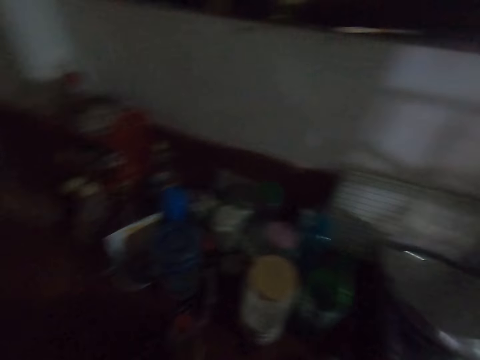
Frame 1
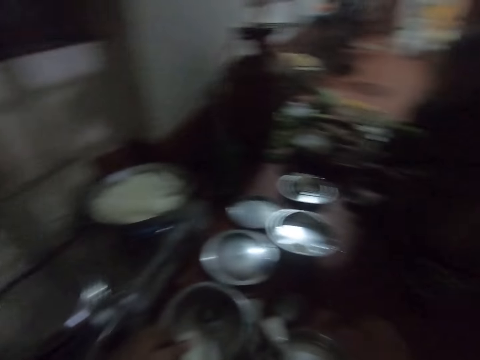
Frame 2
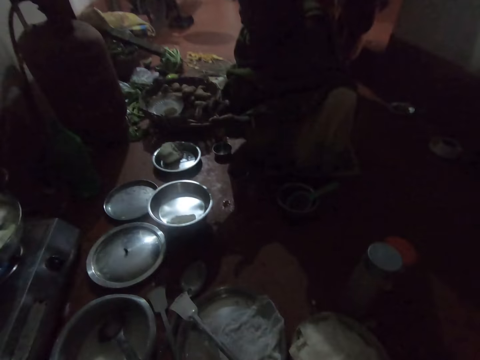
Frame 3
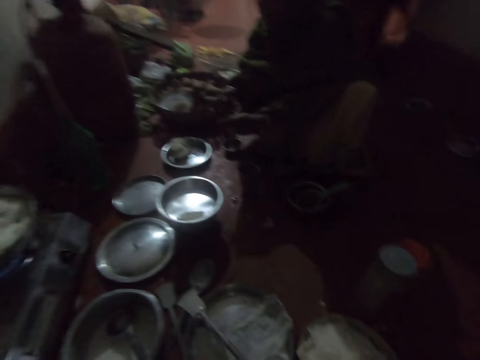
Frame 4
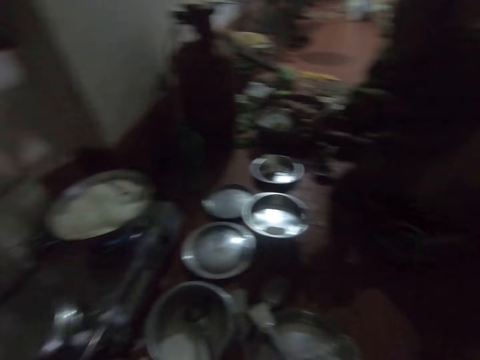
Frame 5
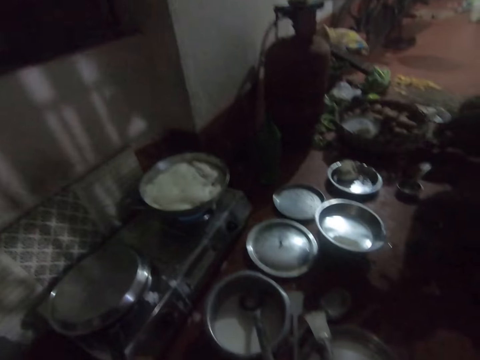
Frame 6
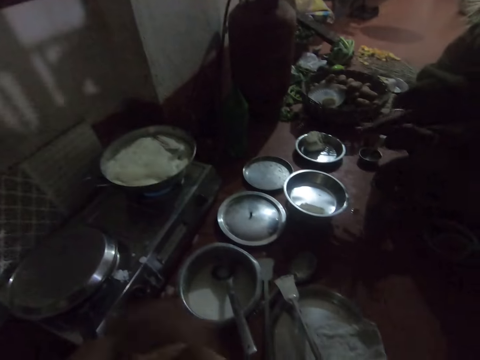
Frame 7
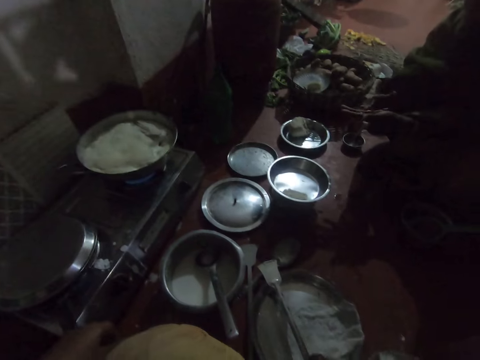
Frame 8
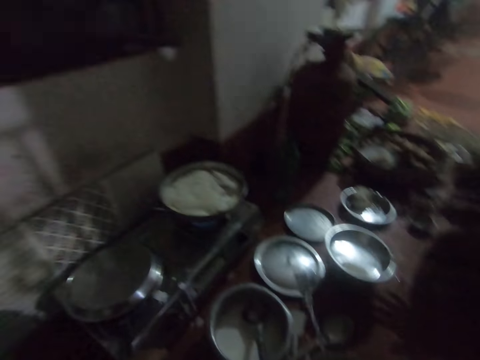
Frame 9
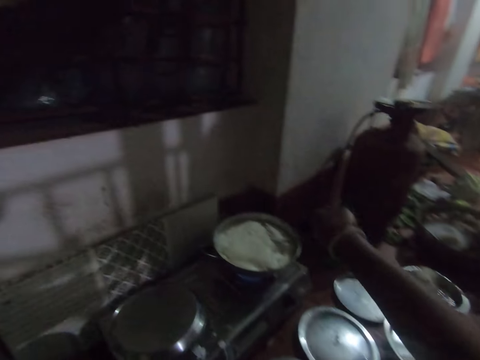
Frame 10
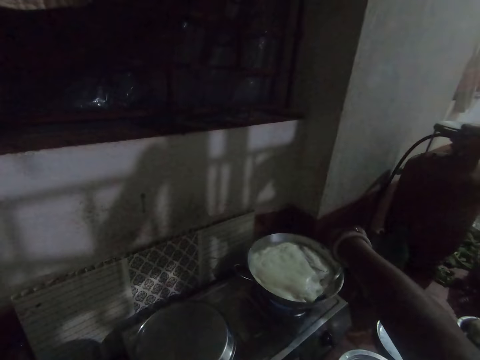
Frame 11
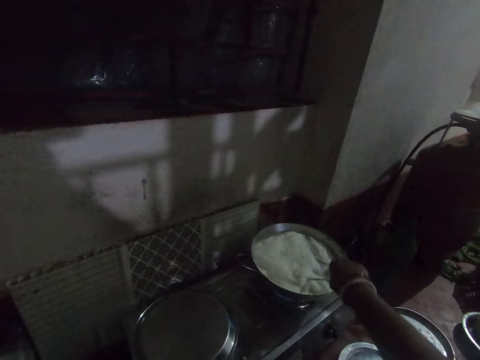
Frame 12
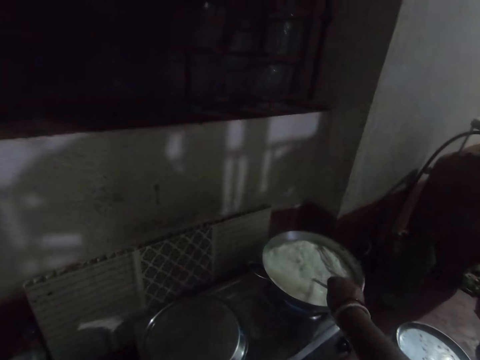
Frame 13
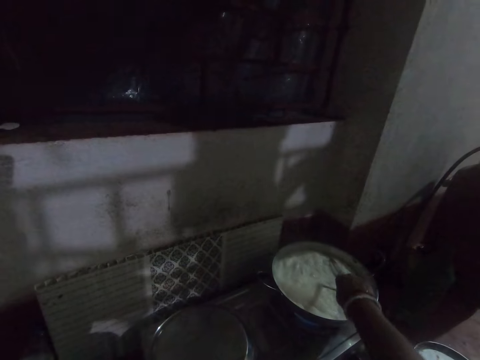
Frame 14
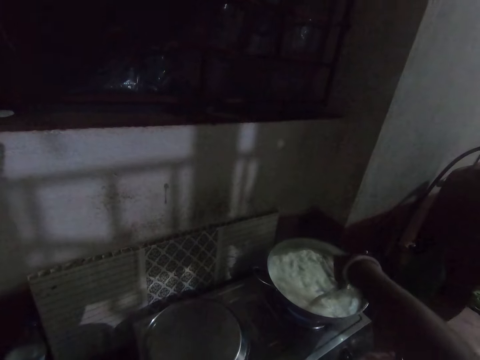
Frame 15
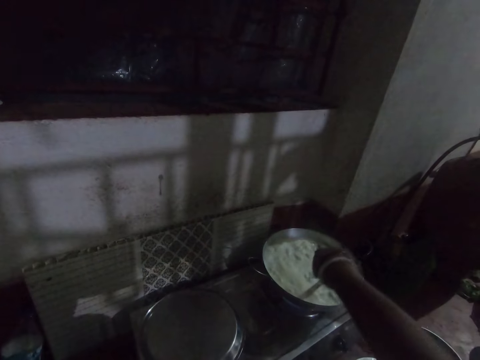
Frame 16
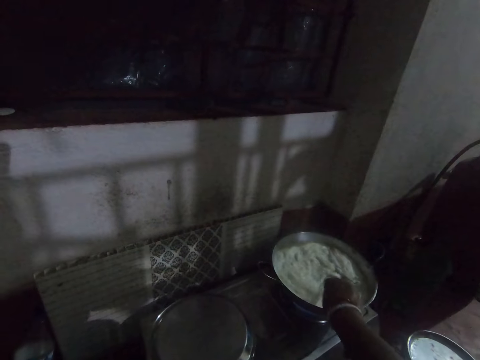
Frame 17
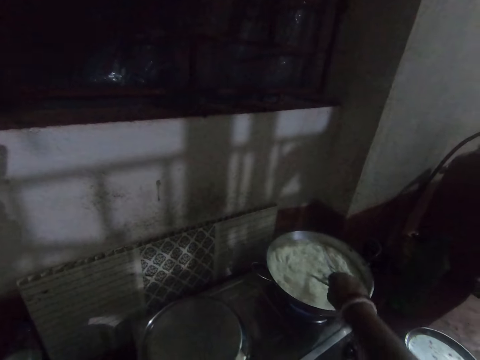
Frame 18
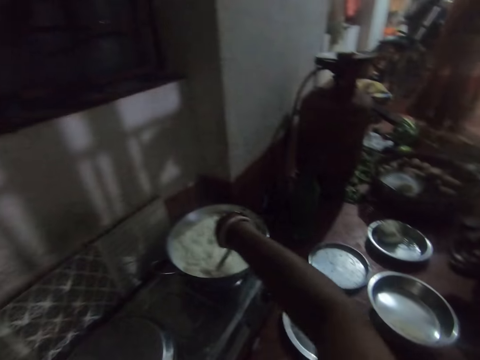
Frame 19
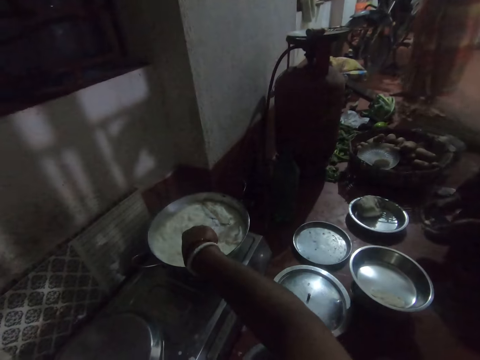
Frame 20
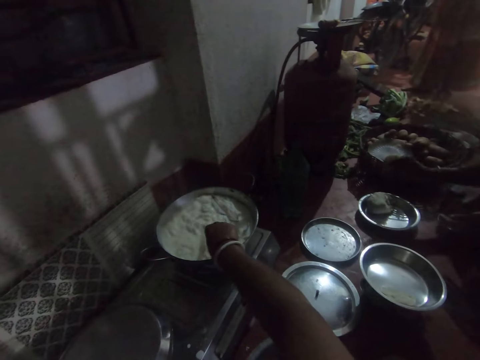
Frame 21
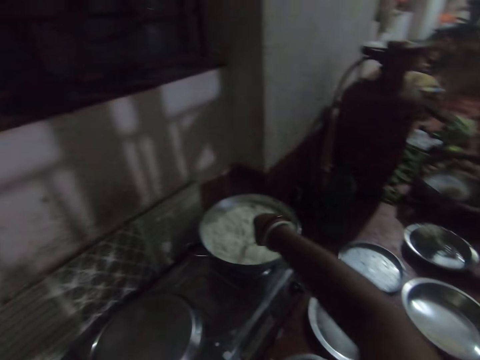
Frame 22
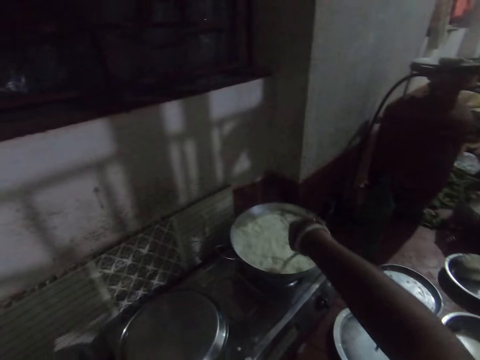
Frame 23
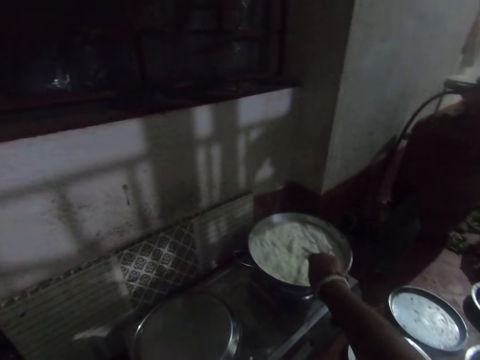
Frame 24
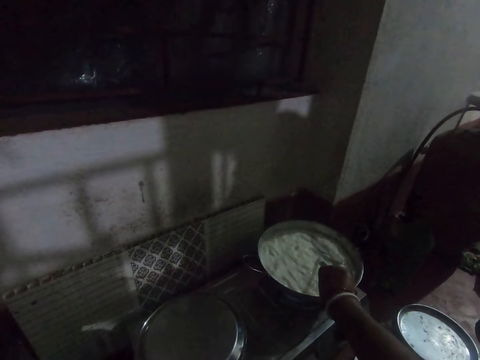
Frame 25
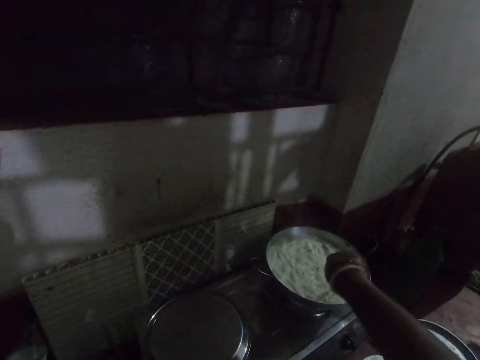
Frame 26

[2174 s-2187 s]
A woman rolls dough on her hand. The camera wearer picks up the spatula with her right hand. She stirs milk with the spatula. The woman places the dough on the plate. The camera wearer stirs food.

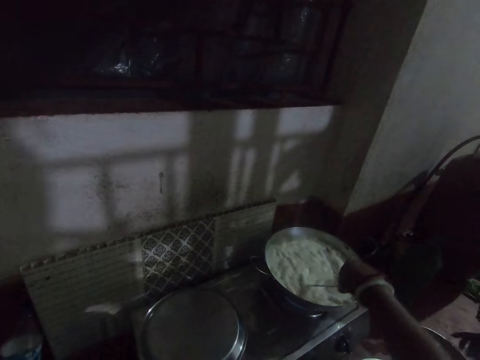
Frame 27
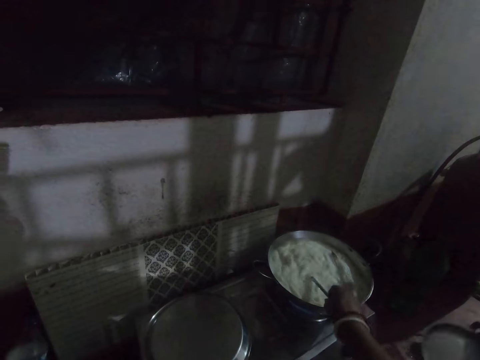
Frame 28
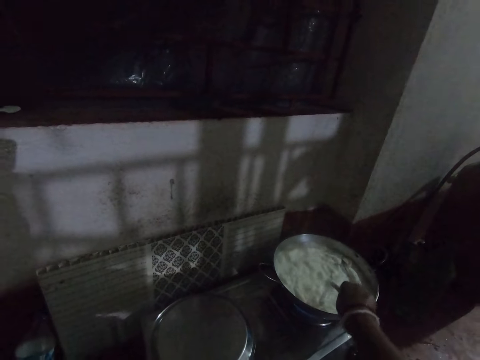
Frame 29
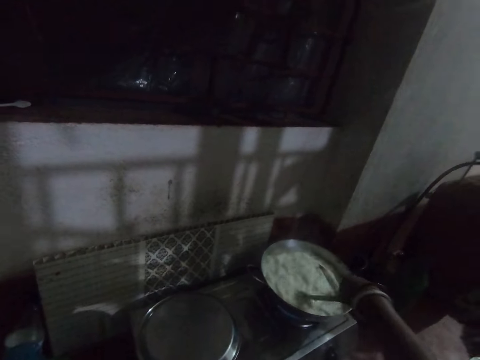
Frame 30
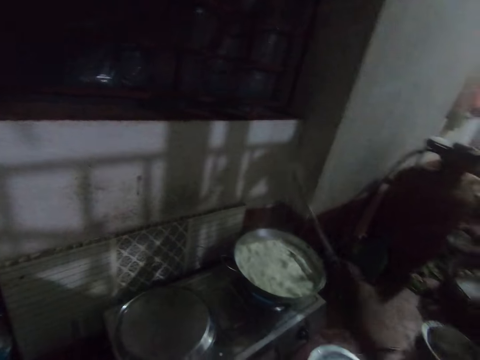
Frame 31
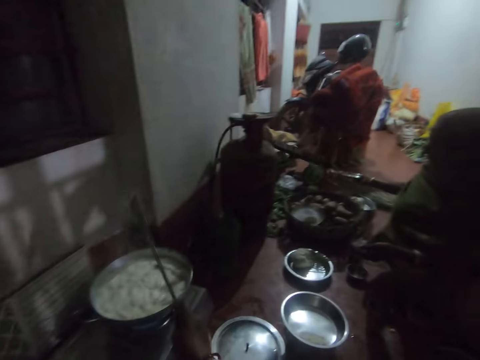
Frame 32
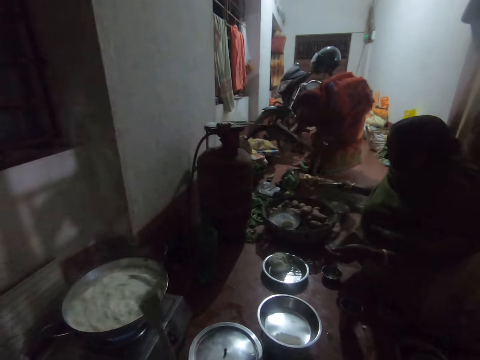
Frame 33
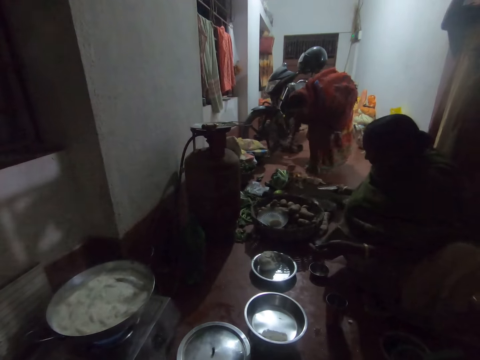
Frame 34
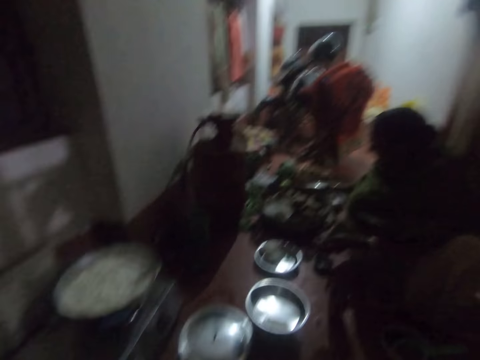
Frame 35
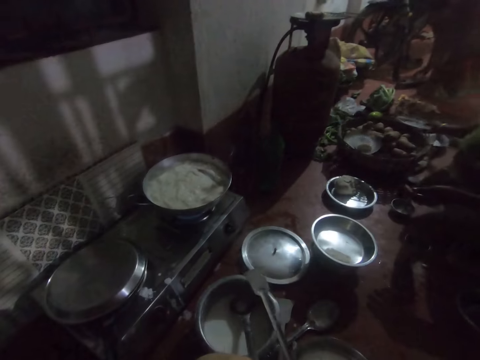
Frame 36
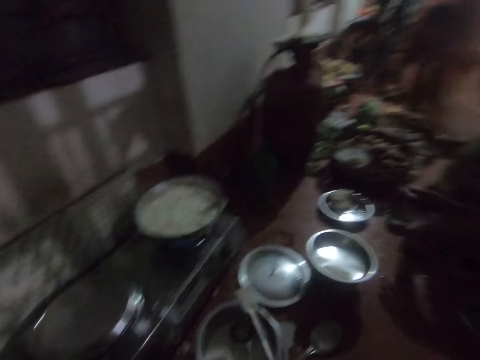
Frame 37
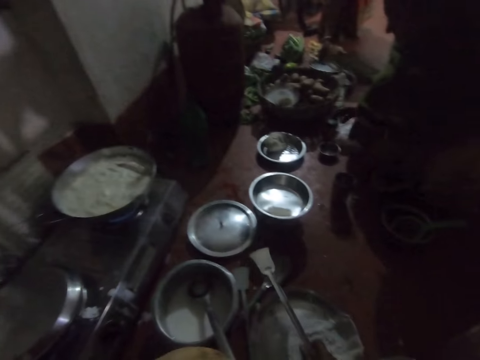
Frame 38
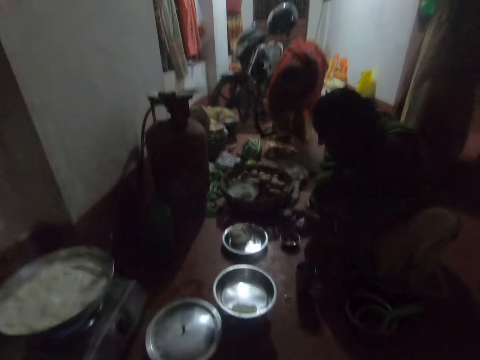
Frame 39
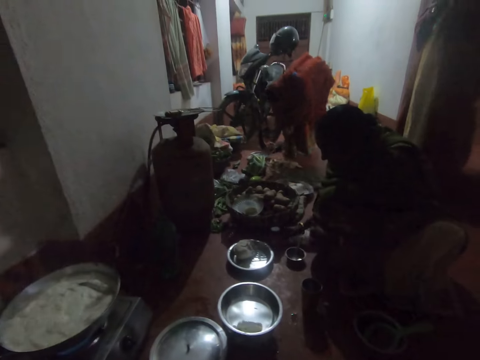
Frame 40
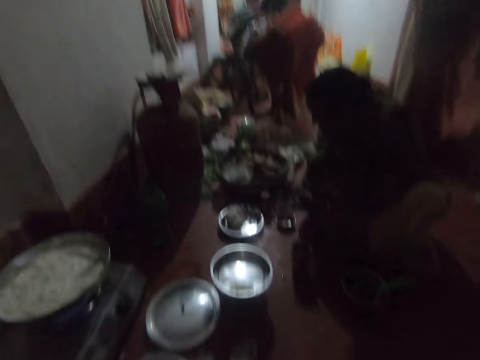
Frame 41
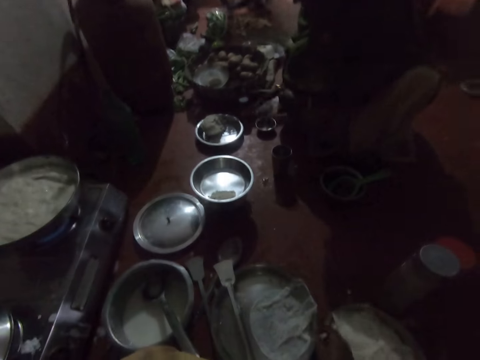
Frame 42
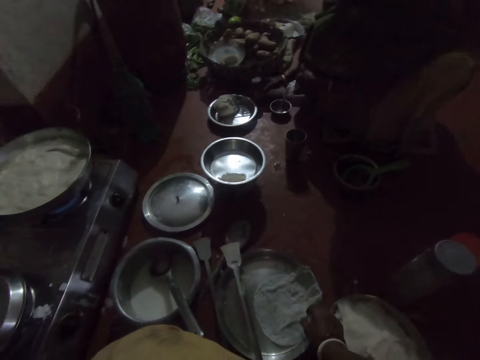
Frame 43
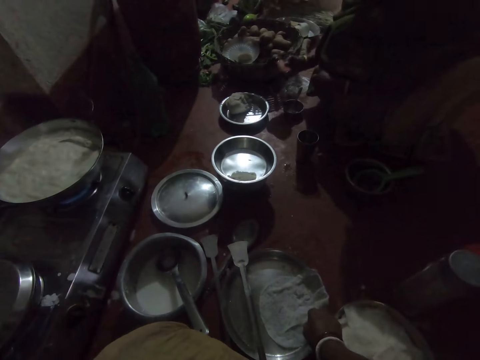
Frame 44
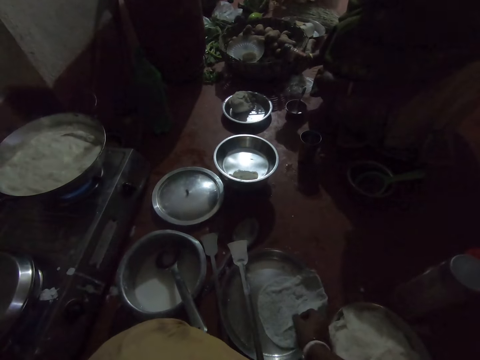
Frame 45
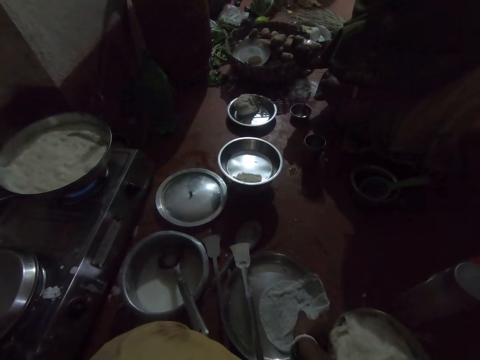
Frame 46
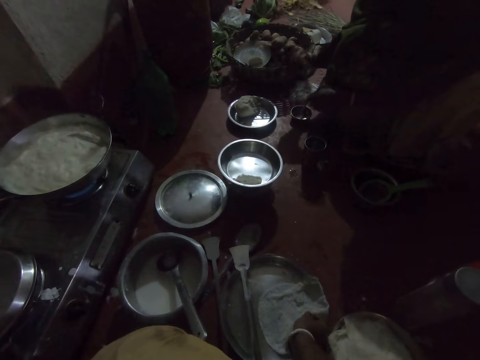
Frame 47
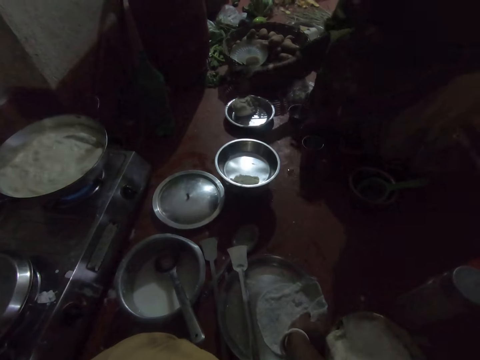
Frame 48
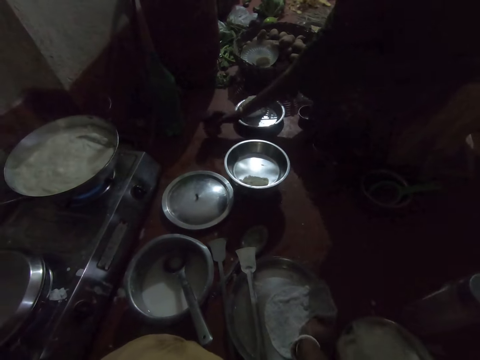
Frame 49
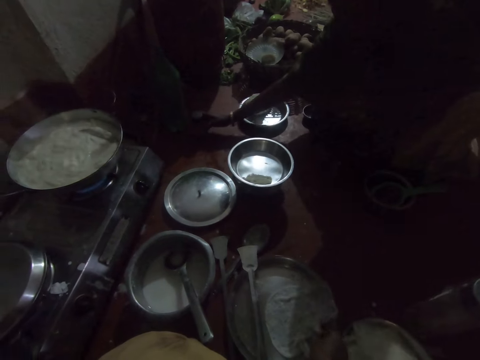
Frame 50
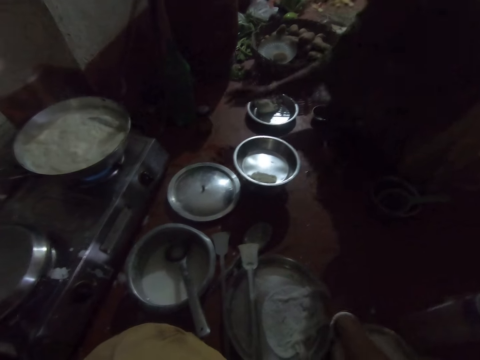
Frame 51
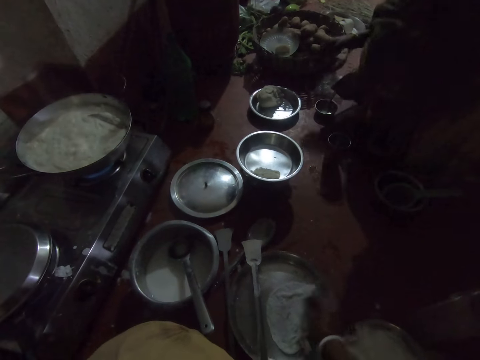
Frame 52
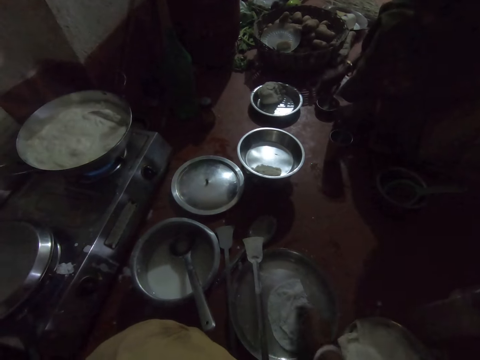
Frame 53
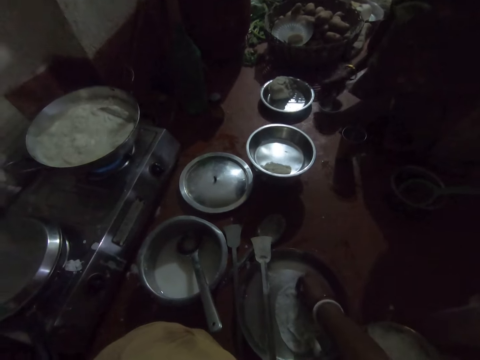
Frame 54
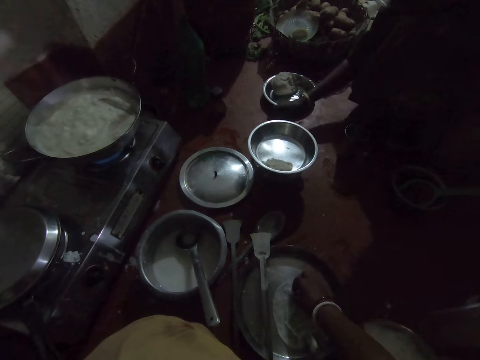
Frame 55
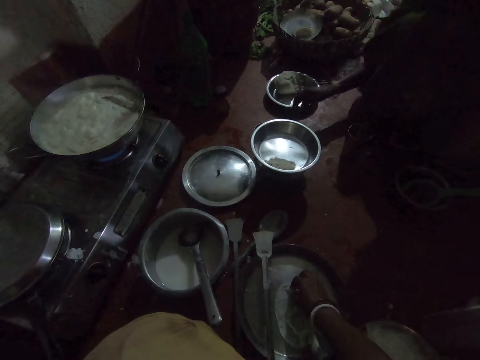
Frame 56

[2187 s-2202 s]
The woman picks up a tray from the floor with her right hand. The camera wearer strains the spatula. Another woman picks up an axe from the floor with her right hand. The first woman passes a plate to a third woman. The first woman drops the tray on the floor. The third woman picks up the plate. The camera wearer drops the spatula on a pan. The third woman puts down the plate. The first woman picks up a bottle on the floor, looks at the bottle, and places down the bottle. The camera wearer folds the pancake with her right hand. The first woman moves a stainless plate with her right hand.
